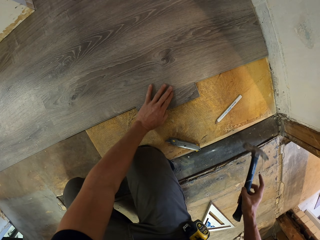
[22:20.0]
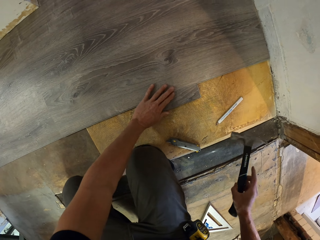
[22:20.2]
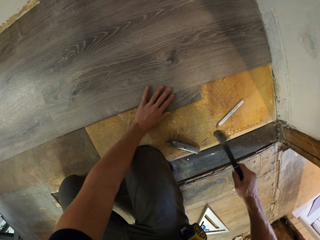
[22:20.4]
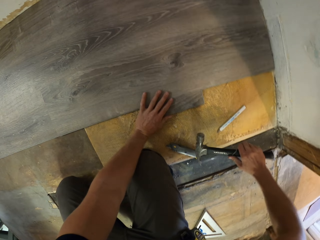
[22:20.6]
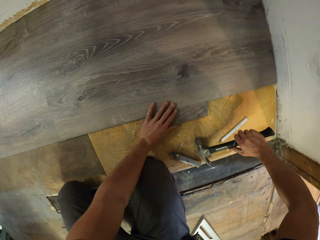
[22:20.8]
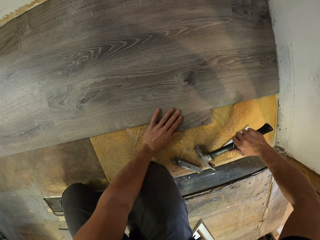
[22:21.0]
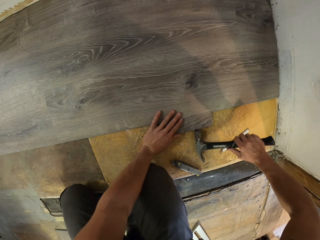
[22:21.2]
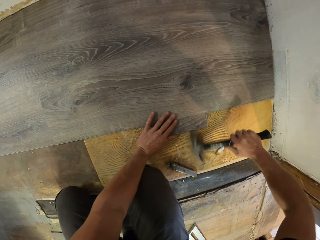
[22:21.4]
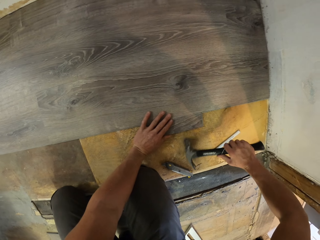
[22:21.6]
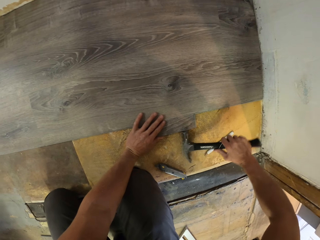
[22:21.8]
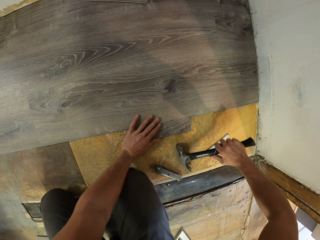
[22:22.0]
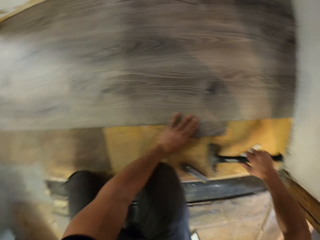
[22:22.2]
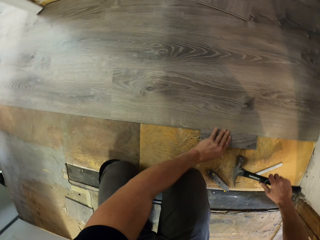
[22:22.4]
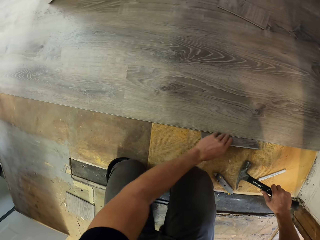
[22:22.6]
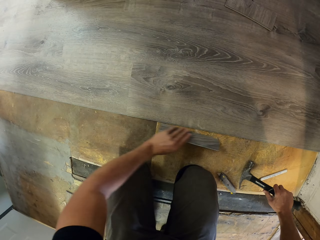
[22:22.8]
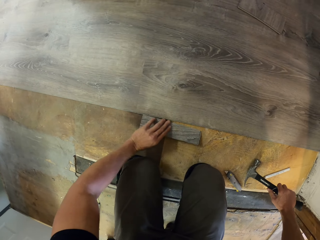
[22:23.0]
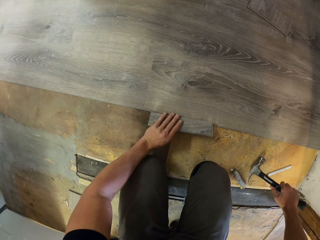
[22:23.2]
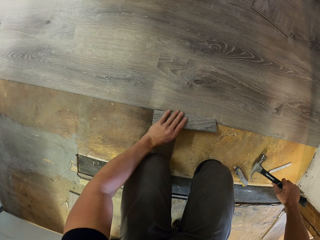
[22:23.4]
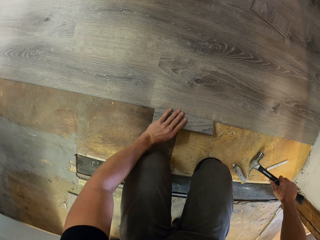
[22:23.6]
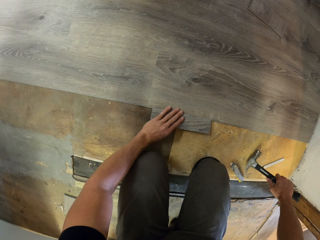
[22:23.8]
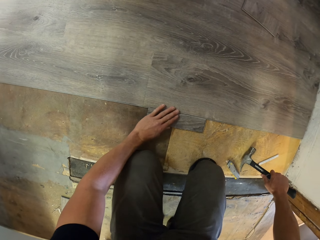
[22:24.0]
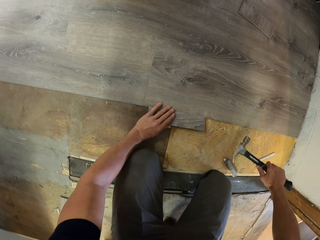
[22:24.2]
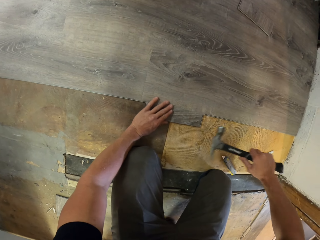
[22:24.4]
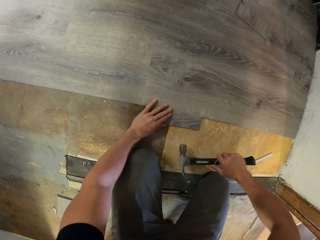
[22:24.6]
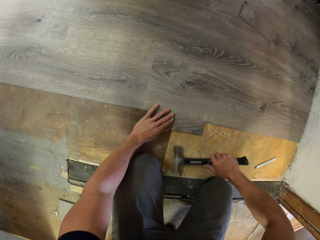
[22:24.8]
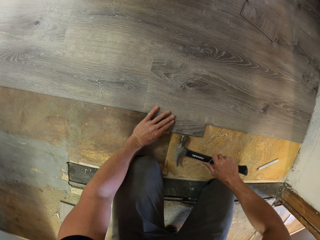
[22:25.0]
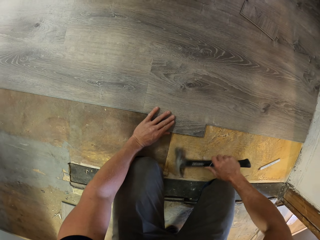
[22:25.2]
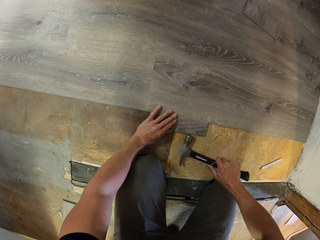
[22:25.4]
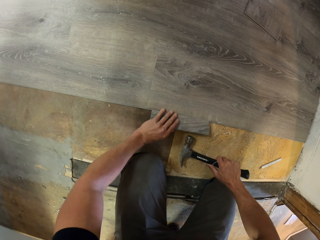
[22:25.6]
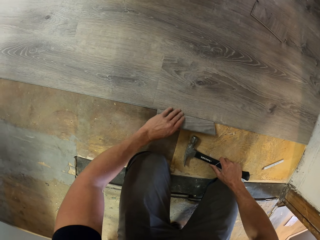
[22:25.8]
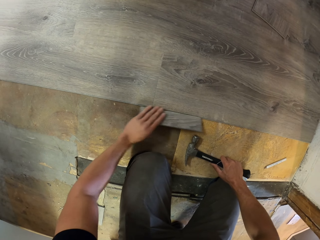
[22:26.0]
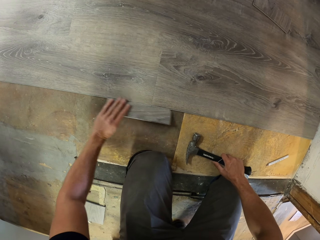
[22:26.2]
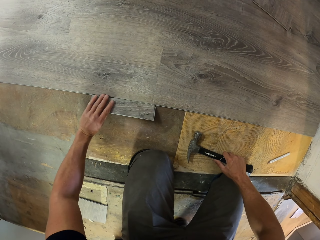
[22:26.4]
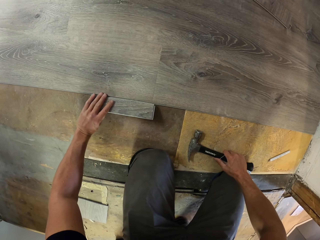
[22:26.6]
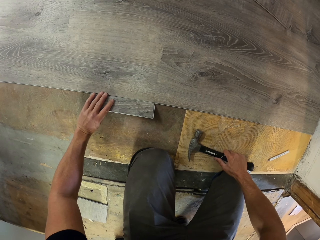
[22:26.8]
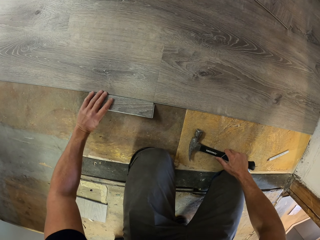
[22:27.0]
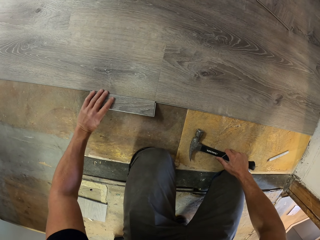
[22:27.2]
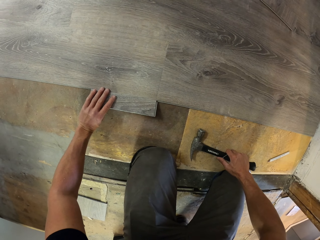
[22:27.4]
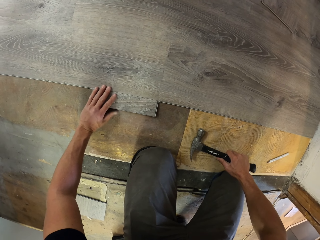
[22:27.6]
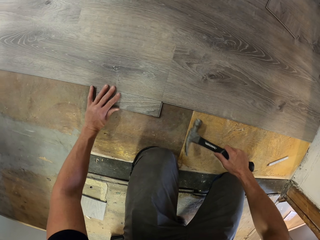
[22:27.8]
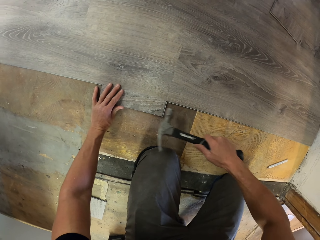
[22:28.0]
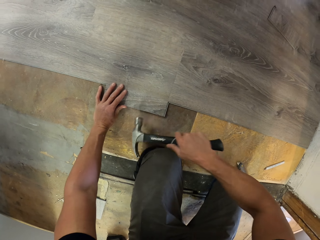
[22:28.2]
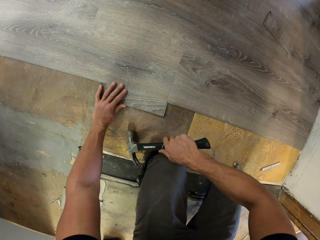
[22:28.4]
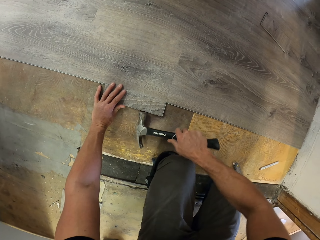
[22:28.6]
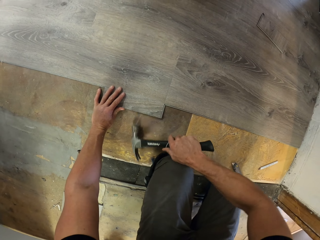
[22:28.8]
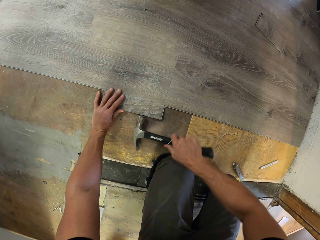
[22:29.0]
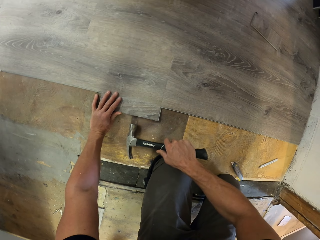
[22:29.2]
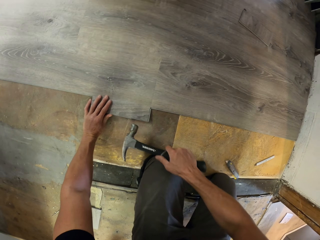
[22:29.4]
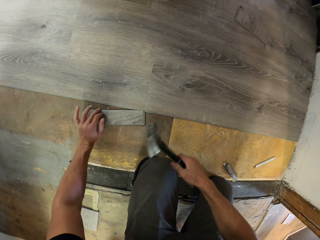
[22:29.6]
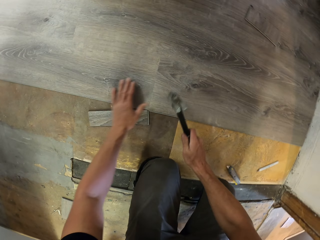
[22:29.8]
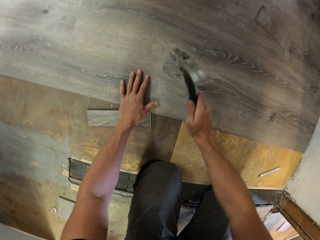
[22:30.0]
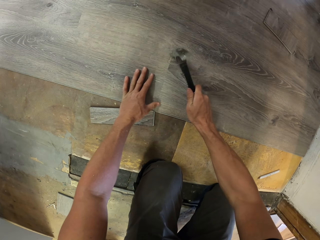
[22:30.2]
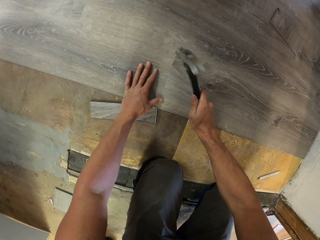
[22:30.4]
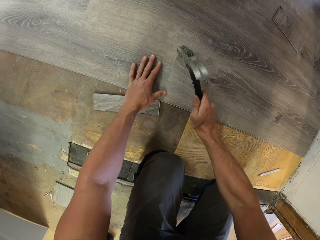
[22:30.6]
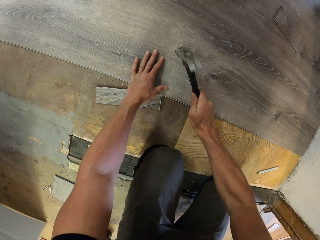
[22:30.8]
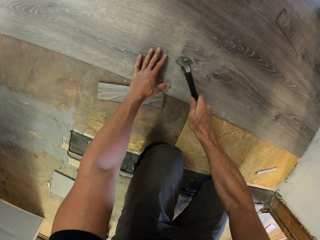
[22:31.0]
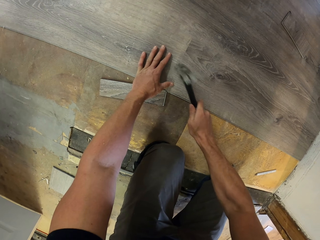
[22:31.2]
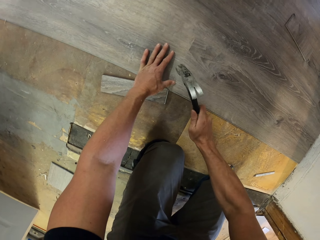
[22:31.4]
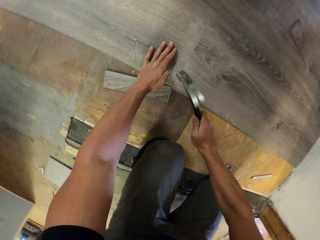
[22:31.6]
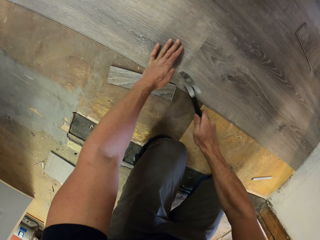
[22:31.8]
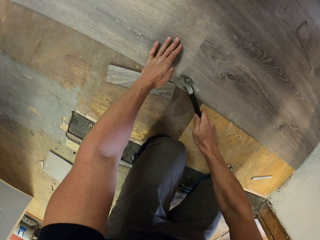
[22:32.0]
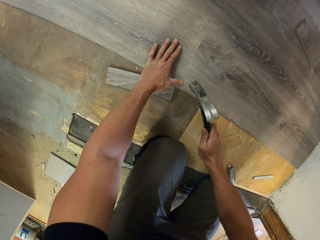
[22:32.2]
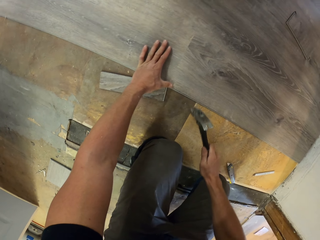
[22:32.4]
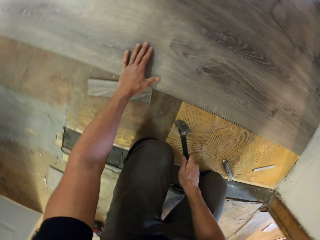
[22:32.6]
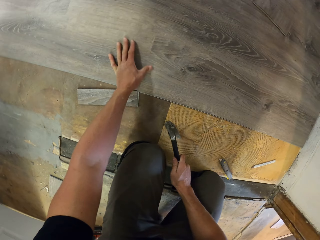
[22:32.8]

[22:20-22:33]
The camera wearer picks up a claw hammer with the right hand. They hammer the wood tile using the claw hammer to fix it on the floor. They move the tile on the floor. They hit the tile using the claw hammer. They move the tile on the floor. They hit the tile using the claw hammer. They lean the left hand on the tile. They hit the tile using the claw hammer.

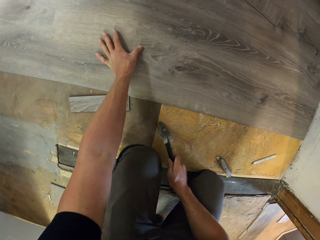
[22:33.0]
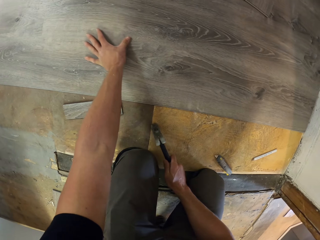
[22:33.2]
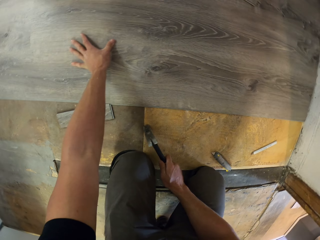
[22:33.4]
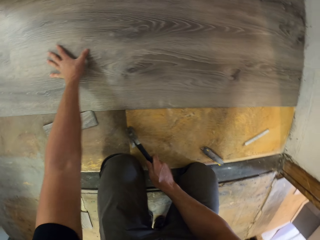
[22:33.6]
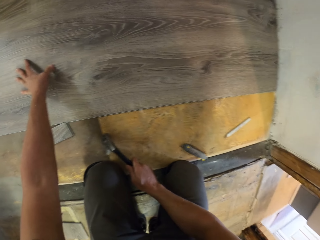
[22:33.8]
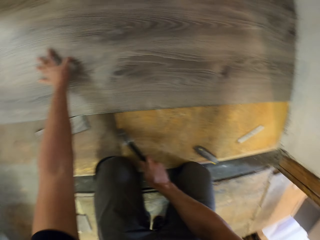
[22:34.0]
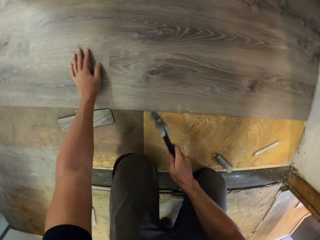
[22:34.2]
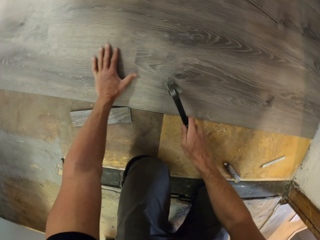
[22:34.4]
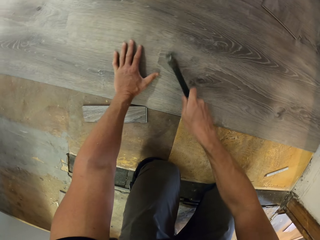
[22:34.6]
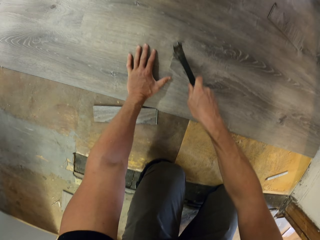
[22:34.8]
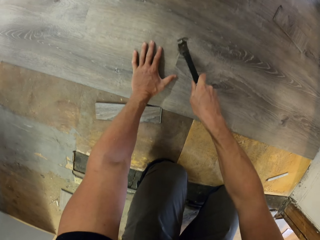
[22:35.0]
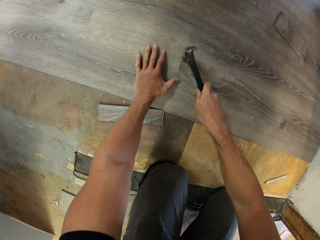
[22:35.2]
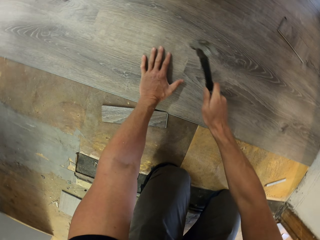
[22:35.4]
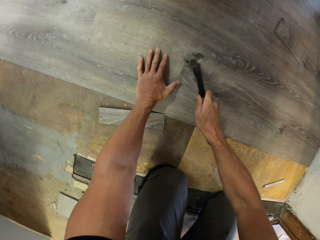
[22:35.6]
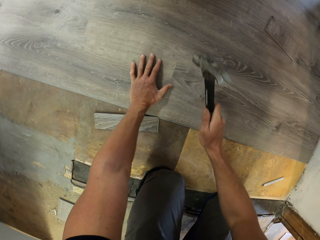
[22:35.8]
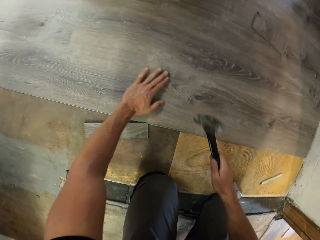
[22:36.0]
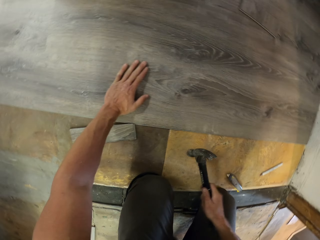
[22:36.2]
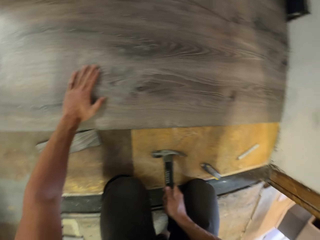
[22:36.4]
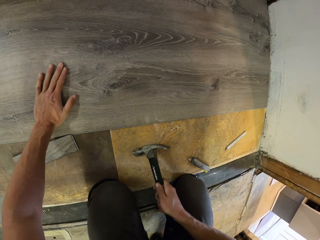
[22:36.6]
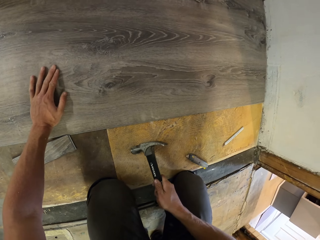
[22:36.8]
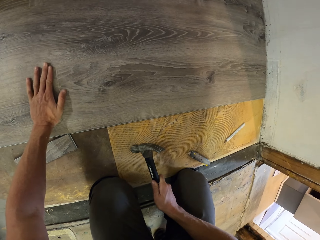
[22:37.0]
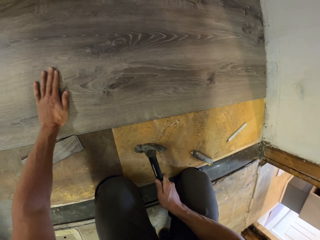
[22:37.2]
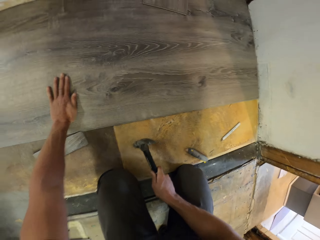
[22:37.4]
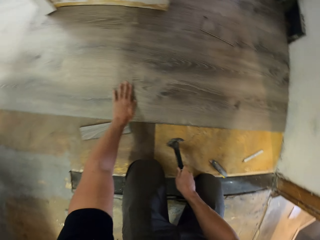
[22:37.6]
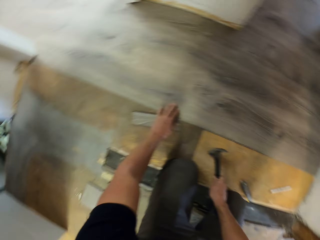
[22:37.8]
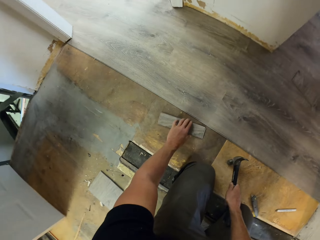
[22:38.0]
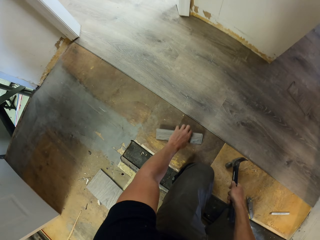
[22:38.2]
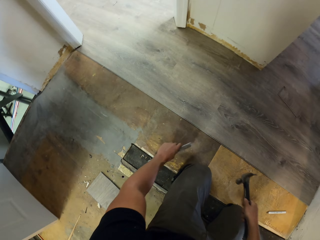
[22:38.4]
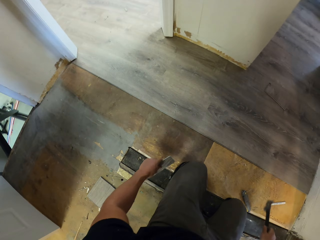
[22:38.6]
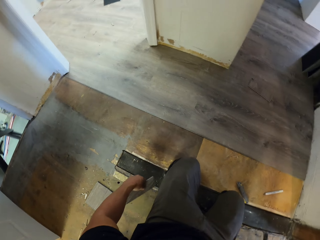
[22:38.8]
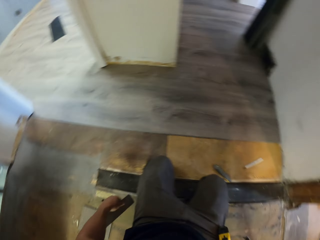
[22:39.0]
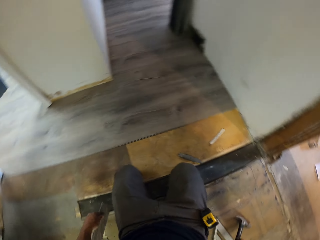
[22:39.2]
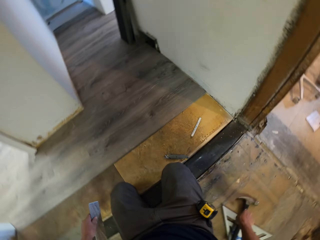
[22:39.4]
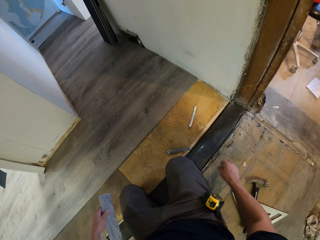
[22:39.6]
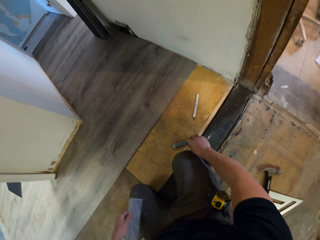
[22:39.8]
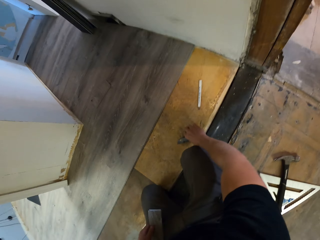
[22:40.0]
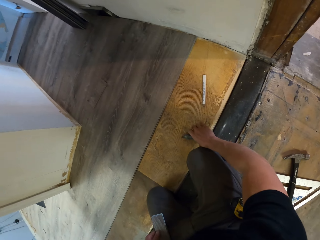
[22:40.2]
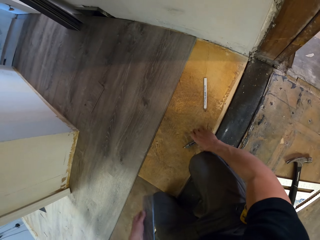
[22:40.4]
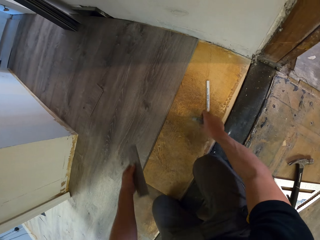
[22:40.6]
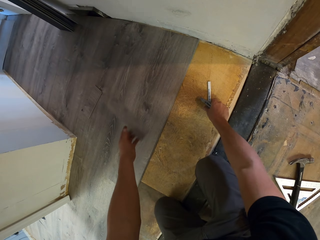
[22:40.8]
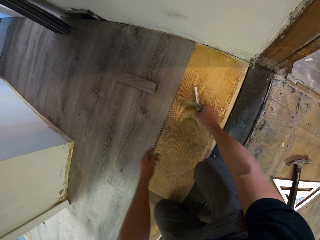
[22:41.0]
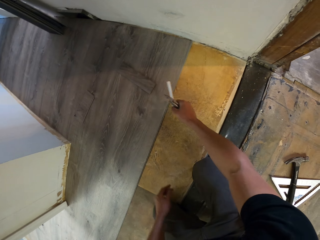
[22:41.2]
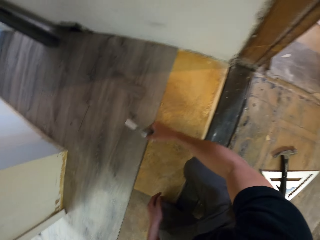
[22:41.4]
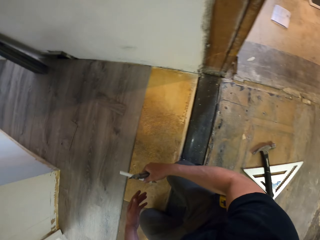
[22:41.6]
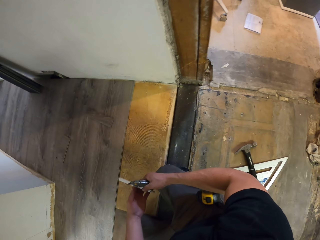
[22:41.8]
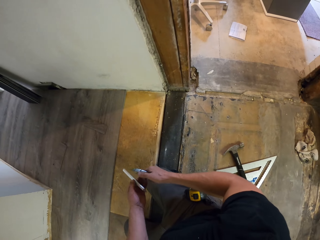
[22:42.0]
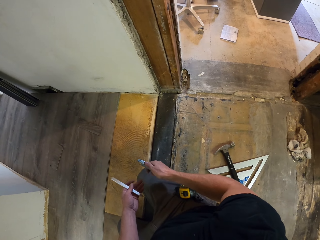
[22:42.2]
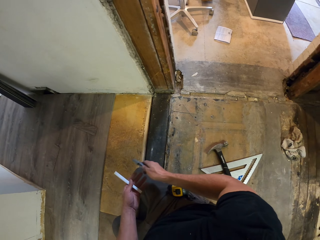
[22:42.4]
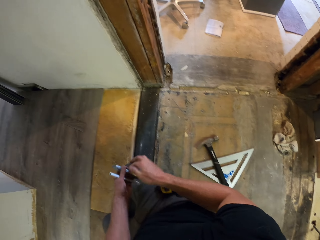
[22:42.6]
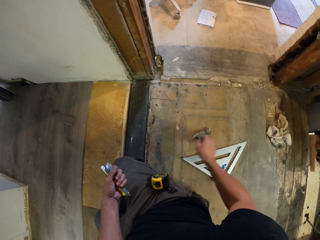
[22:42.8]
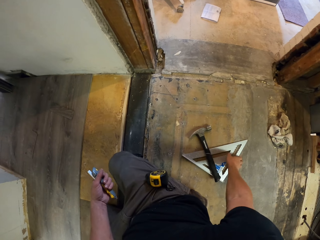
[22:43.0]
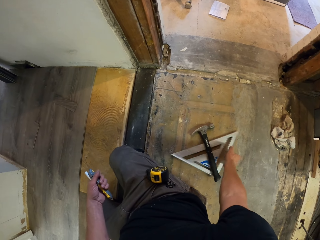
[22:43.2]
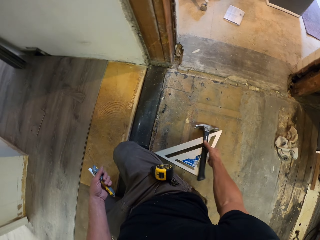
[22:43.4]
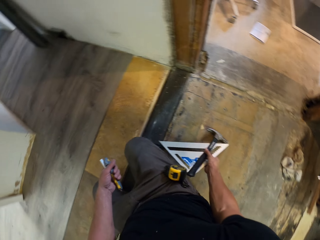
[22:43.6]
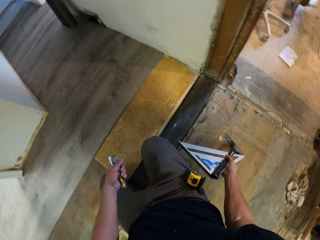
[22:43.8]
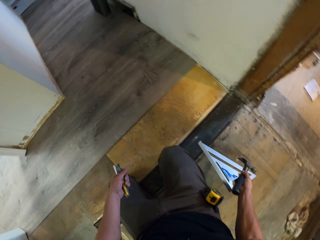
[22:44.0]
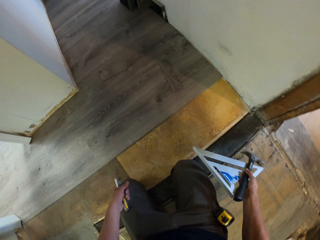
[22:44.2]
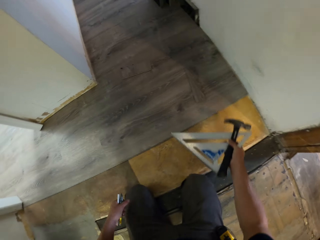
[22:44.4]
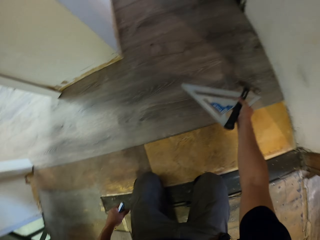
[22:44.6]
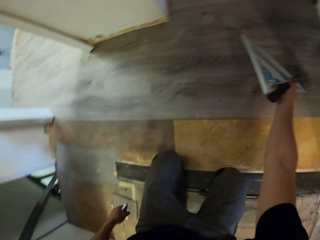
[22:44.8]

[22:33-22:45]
The camera wearer touches the tile with the left hand. They hit the tile using the claw hammer. They touch the tile with the left hand. They pick the tile with the left hand. They drop the claw hammer on the floor. They pick a tile scribe with the right hand. They drop the tile on the floor. They pick a pencil with the right hand. They move the pencil to the left hand. They move the tile scribe to the left hand. They pick the square ruler with the right hand.
